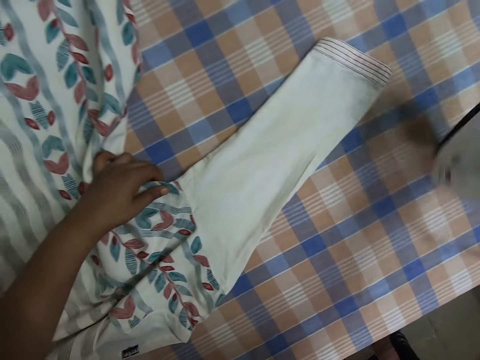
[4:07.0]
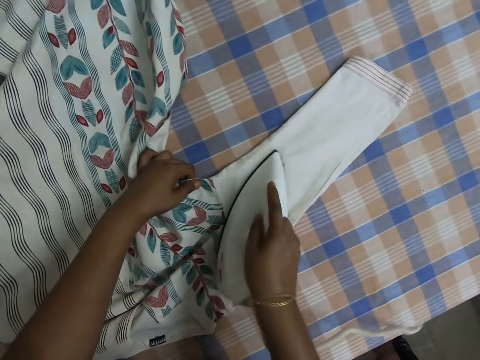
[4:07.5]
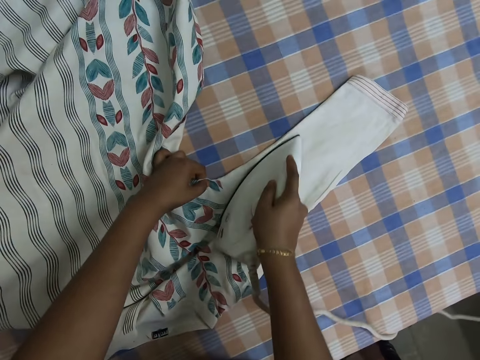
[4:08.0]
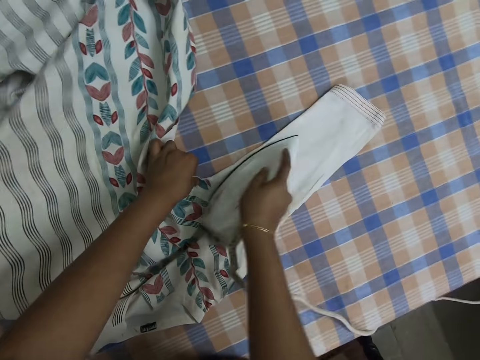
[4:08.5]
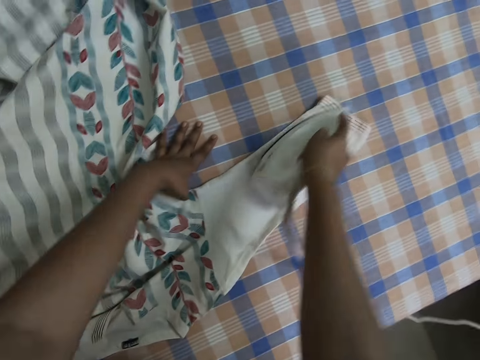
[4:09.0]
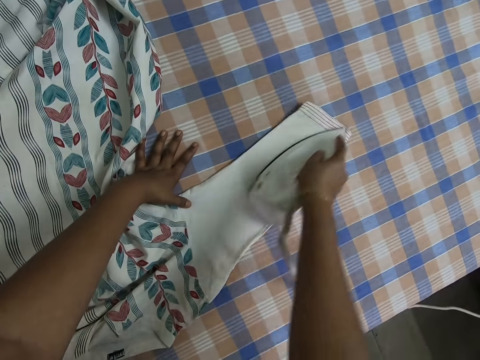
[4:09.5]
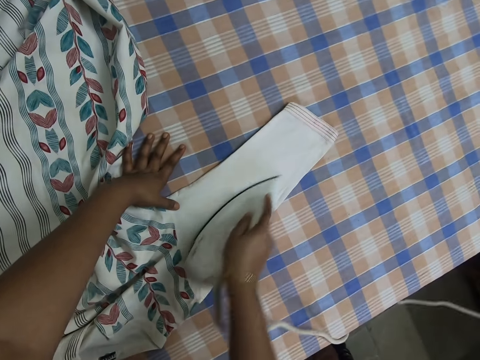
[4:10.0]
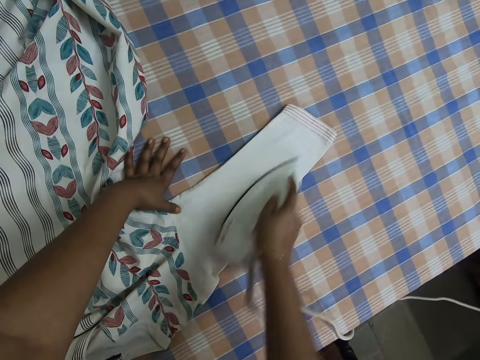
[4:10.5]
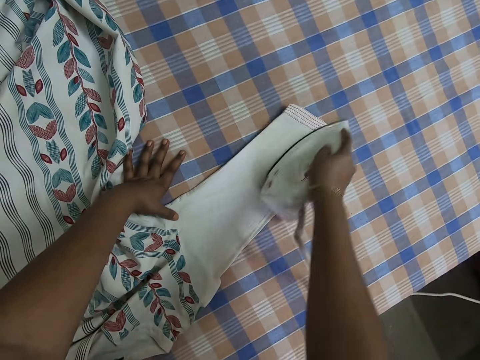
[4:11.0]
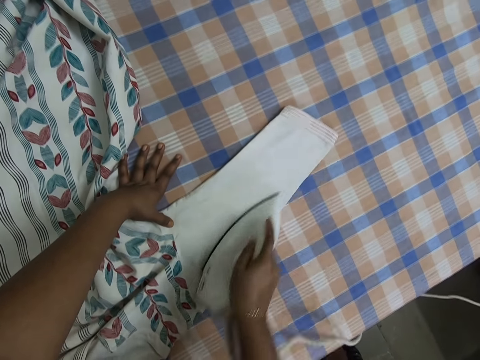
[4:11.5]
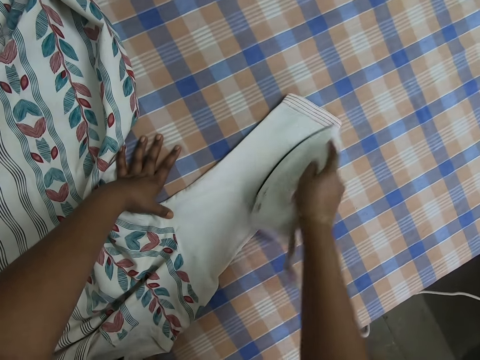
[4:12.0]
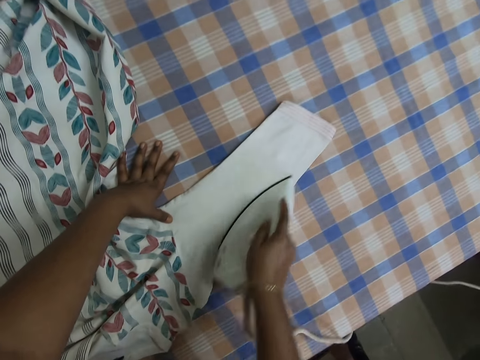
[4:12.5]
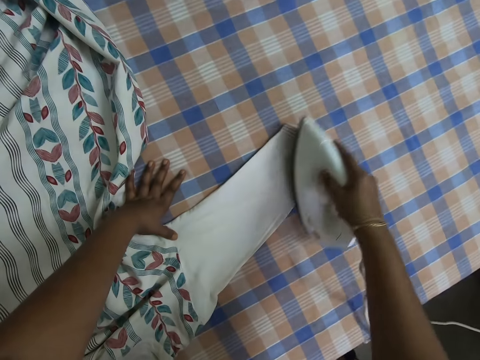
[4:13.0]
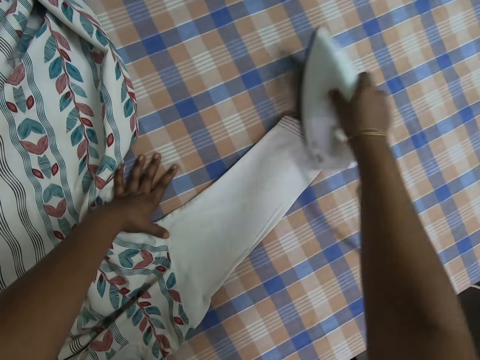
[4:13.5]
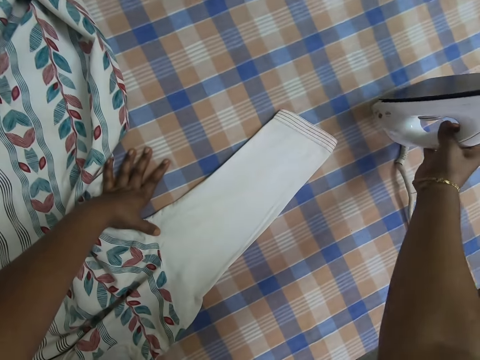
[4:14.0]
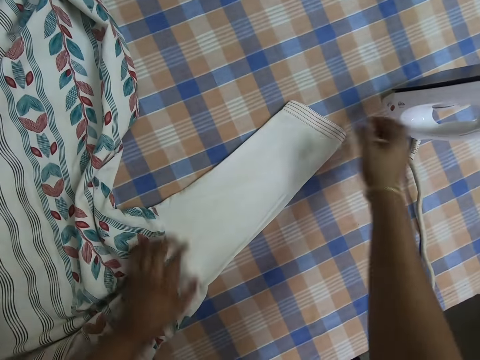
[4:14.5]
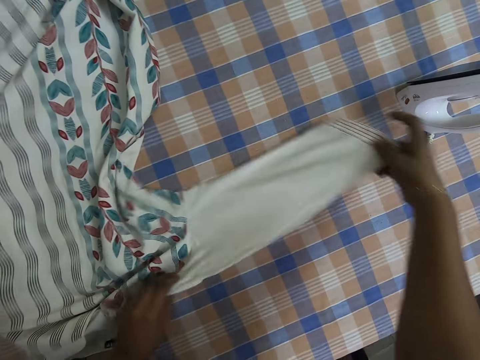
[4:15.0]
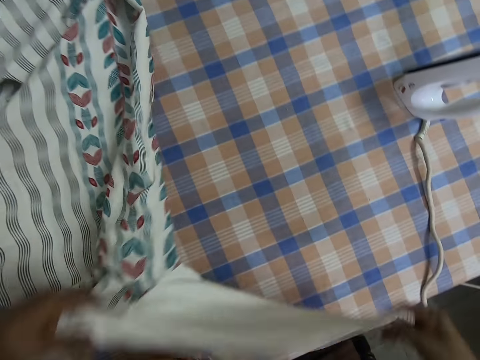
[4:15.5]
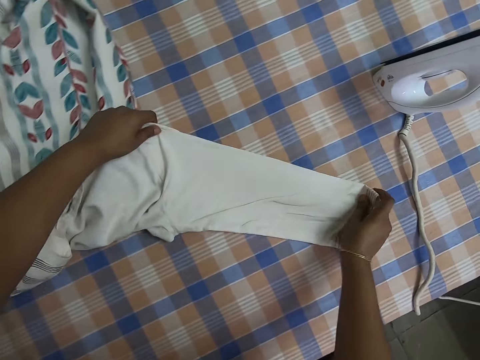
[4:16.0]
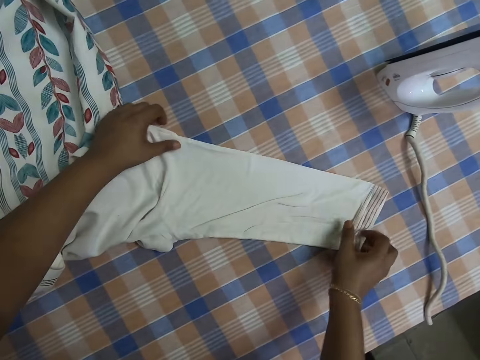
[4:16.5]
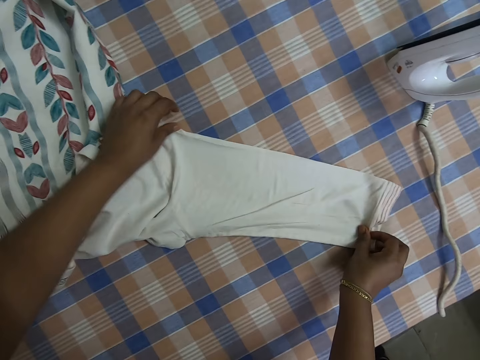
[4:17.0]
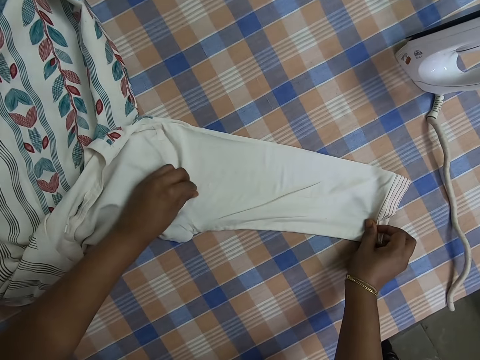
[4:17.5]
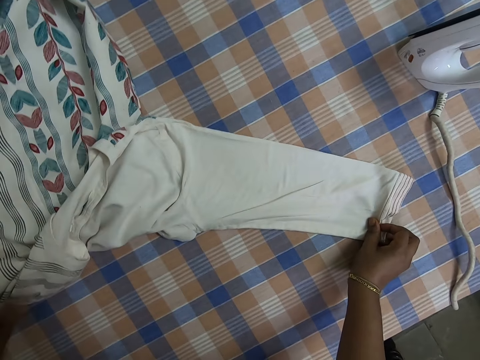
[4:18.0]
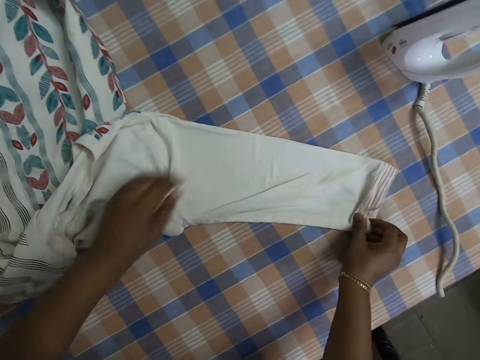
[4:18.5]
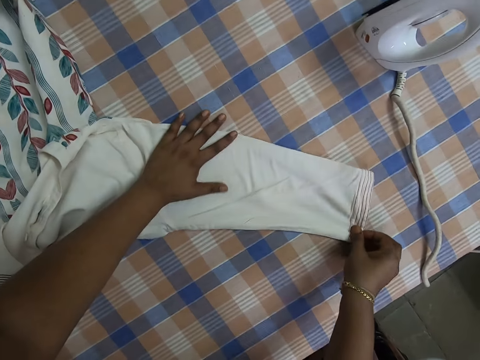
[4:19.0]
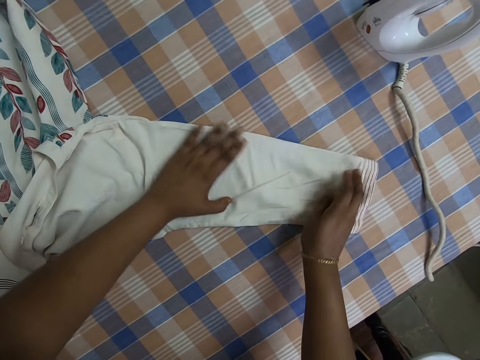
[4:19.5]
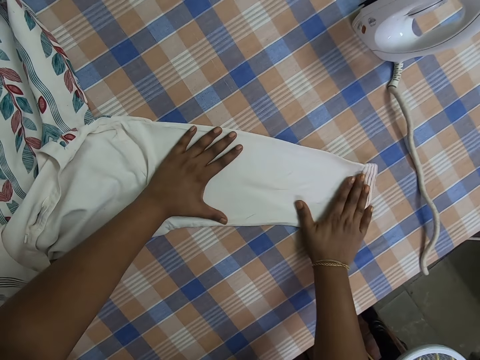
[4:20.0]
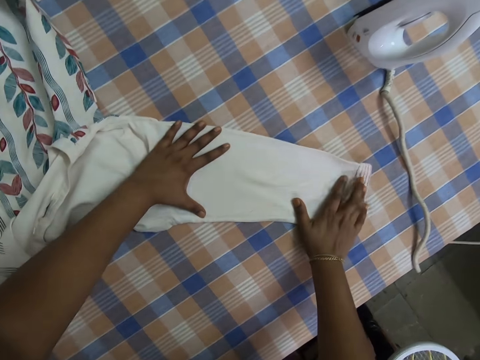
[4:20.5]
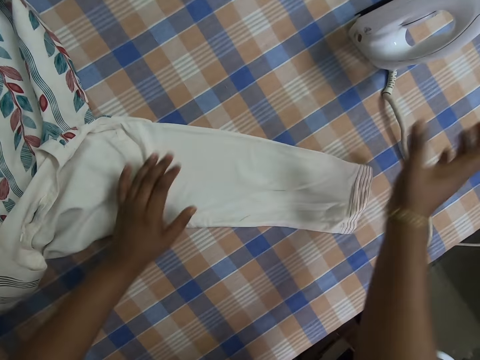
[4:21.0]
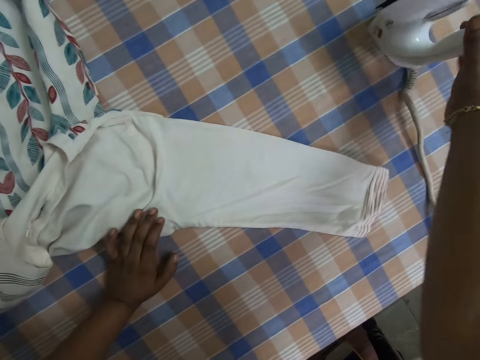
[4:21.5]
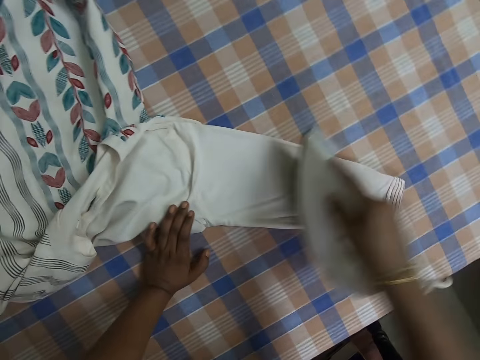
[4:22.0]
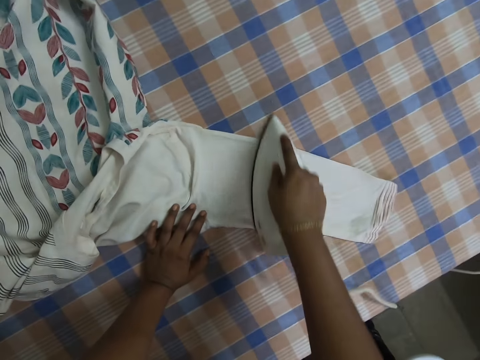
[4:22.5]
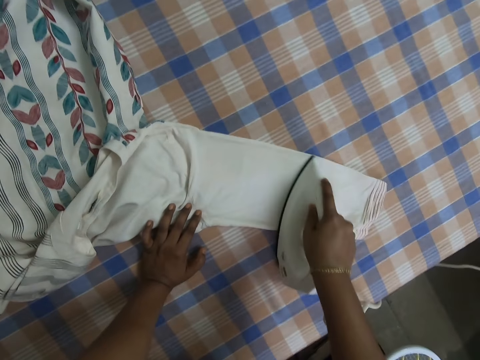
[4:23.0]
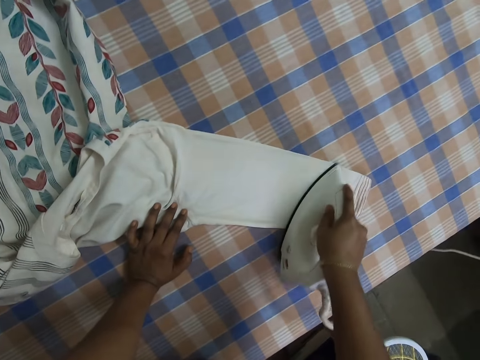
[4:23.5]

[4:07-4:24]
The camera wearer picks the iron from the table with her right hand. She irons the blouse with the iron in her right hand. She picks the iron from the blouse with her right hand. She drops the iron on the table with her right hand. She flips the blouse with both hands. She adjusts the blouse with both hands. She picks dirt from the blouse with her left hand. She adjusts the blouse with both hands. She picks the iron from the table with her right hand. She irons the blouse with the iron in her right hand.

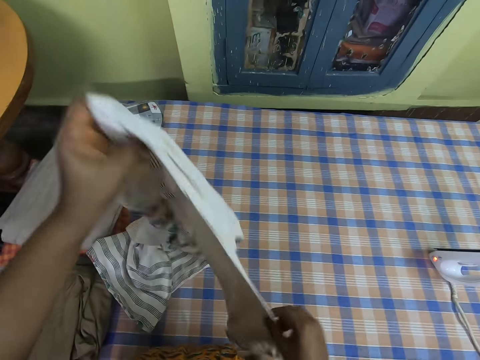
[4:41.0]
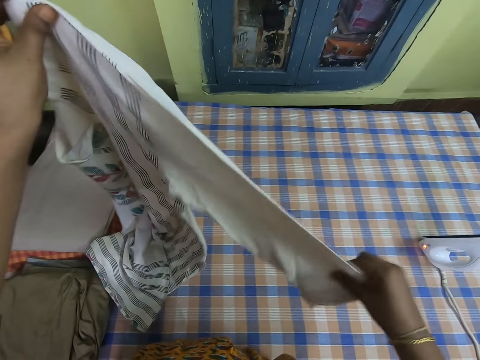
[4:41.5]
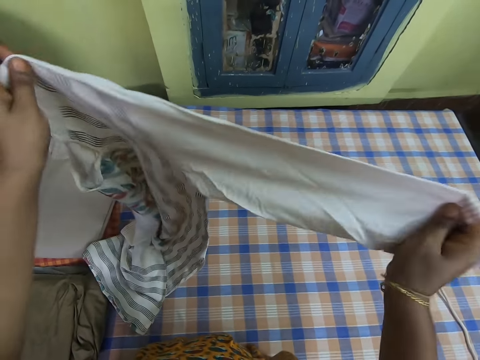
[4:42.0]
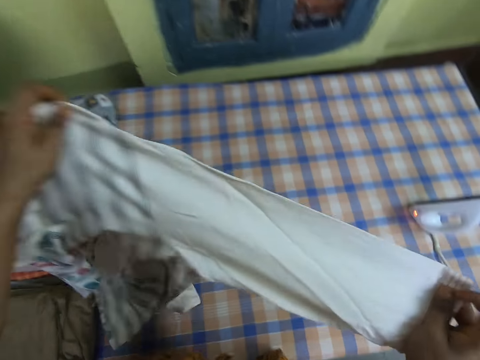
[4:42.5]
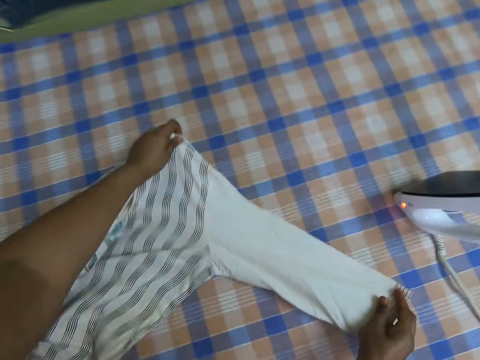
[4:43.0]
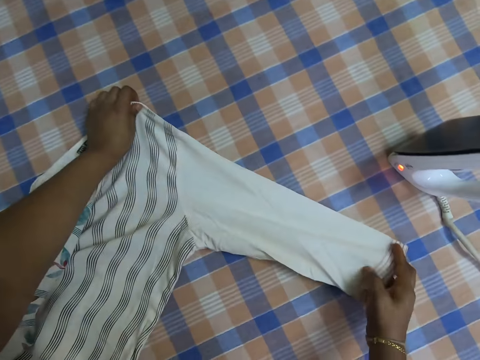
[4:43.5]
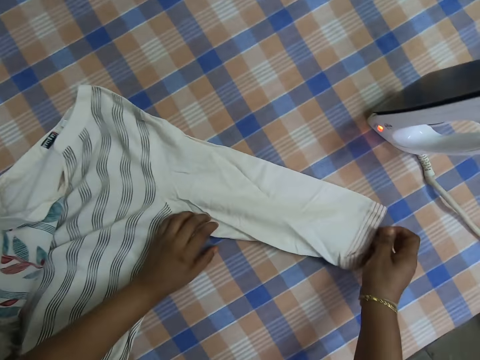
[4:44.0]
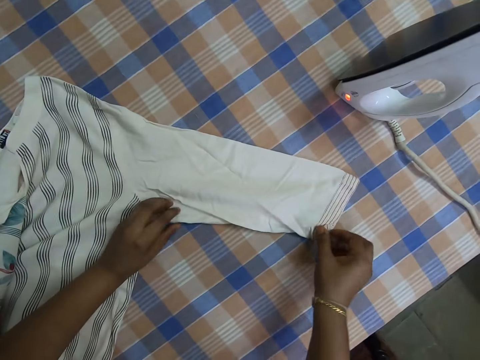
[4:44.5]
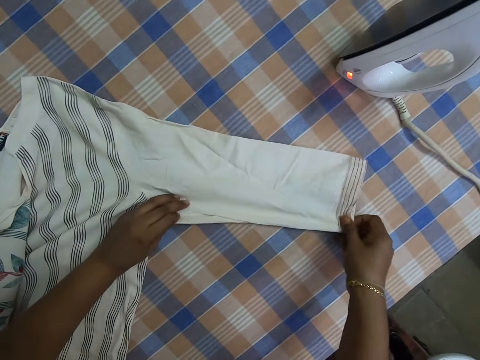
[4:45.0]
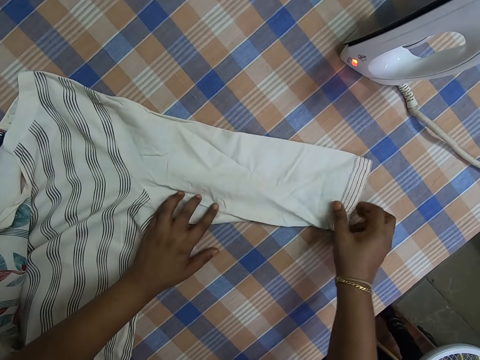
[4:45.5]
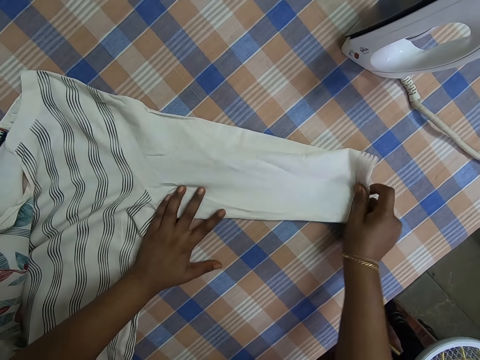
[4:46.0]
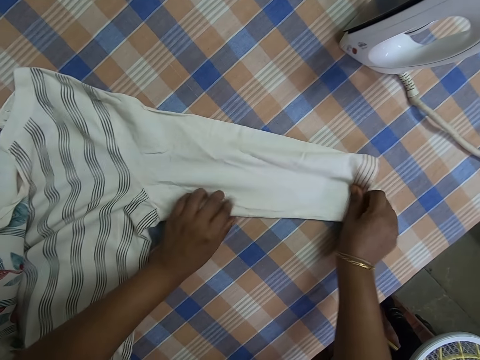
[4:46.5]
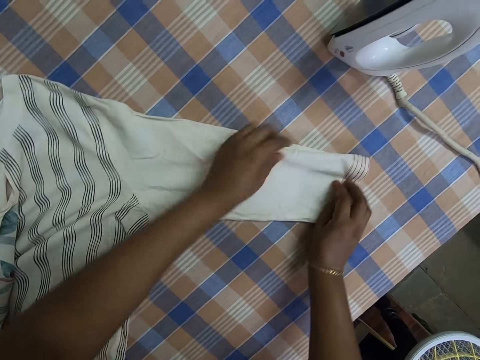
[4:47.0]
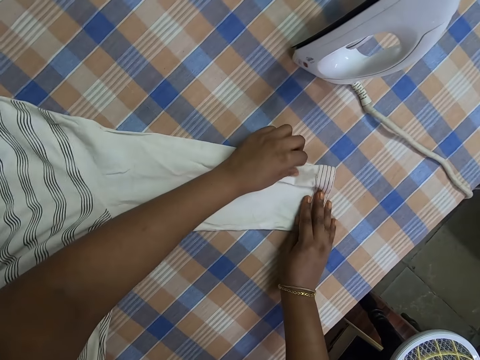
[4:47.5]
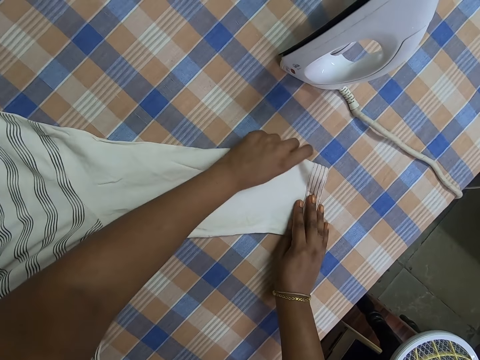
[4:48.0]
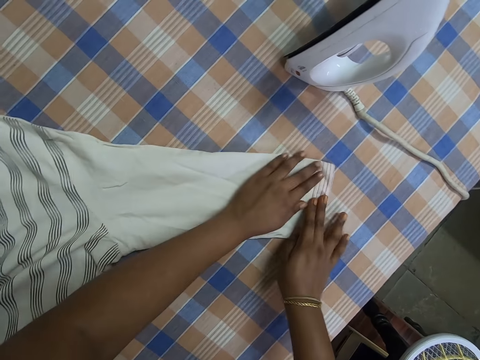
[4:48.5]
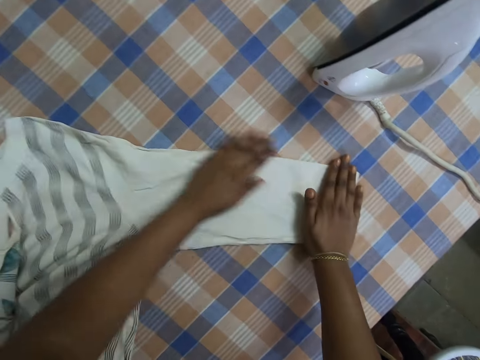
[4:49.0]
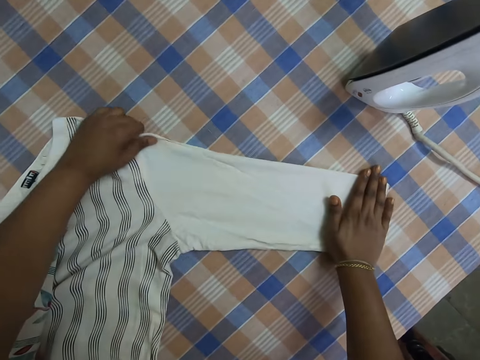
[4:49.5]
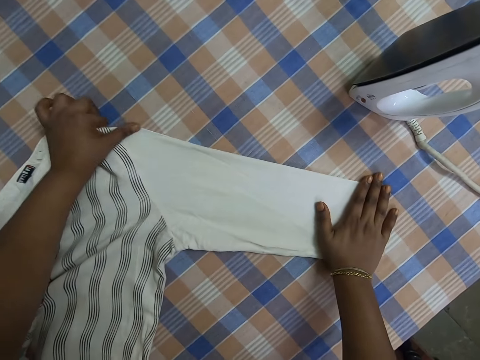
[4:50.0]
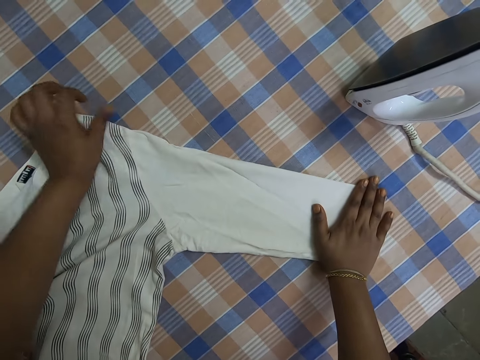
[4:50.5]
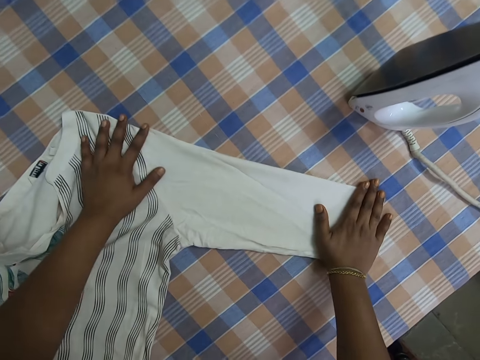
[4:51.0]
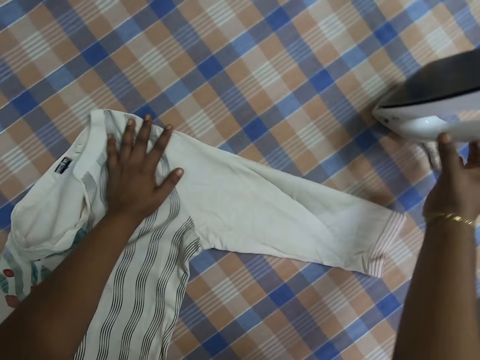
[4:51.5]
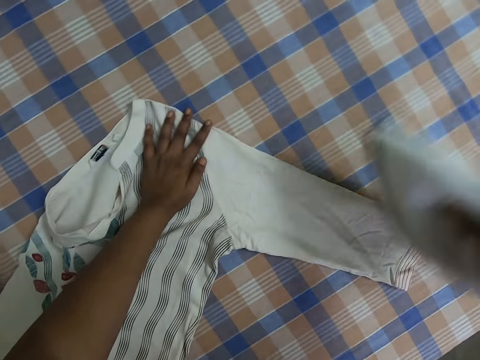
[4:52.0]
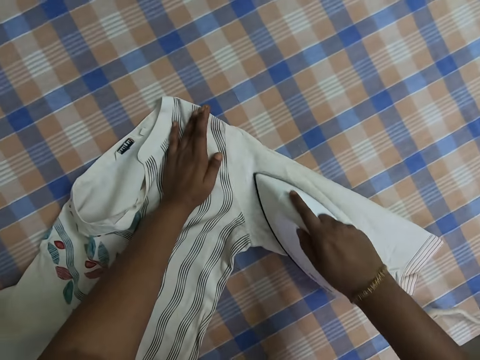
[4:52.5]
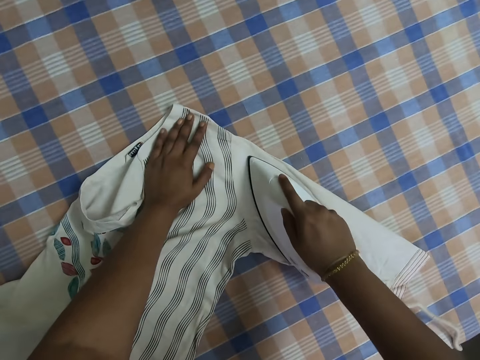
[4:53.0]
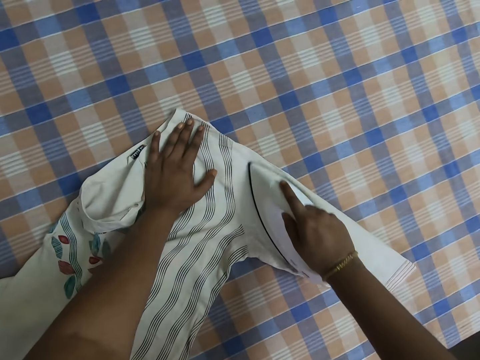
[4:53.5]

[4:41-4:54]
The camera wearer adjusts the blouse with both hands. He drops the blouse on the table with both hands. He spreads the cloth. He adjusts the blouse with both hands. He picks the iron on the ironing table with his right hand. He irons the cloth in his left hand on the ironing table with the iron in his right hand.
